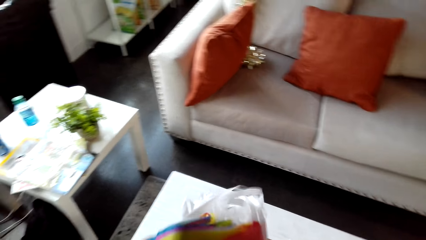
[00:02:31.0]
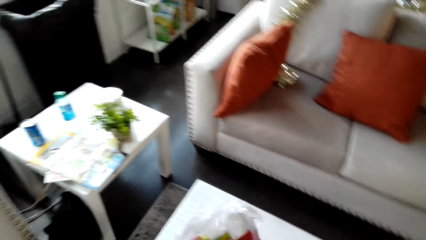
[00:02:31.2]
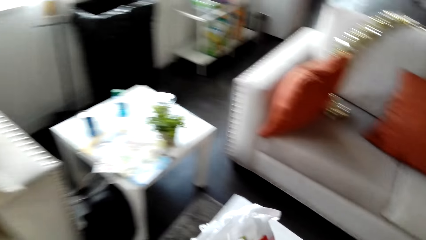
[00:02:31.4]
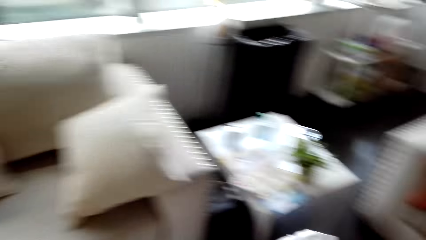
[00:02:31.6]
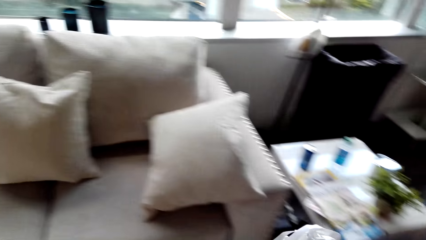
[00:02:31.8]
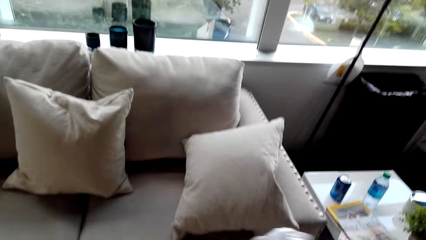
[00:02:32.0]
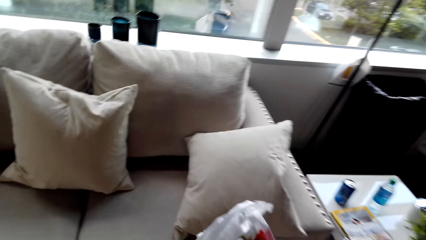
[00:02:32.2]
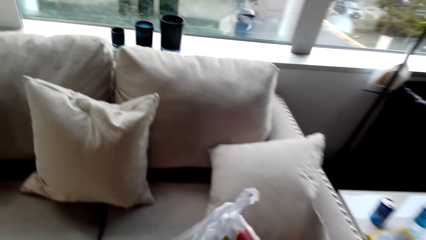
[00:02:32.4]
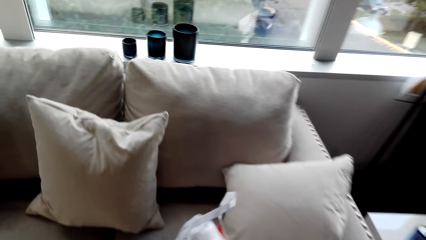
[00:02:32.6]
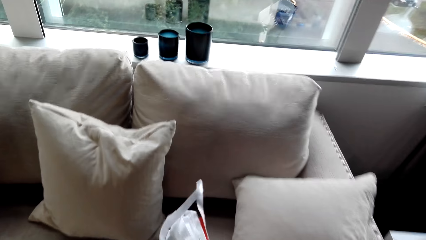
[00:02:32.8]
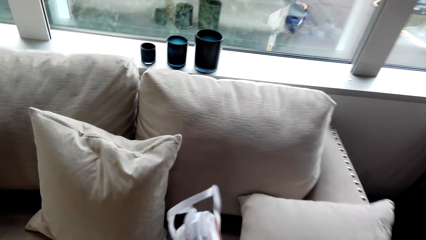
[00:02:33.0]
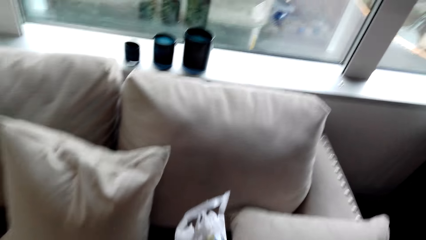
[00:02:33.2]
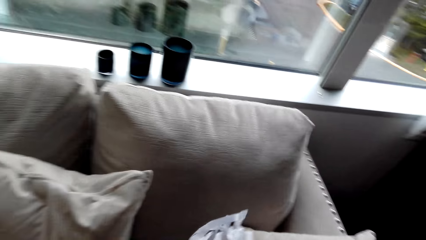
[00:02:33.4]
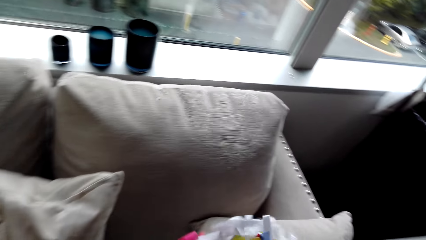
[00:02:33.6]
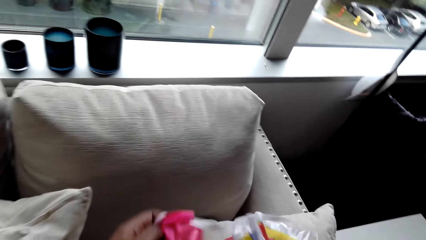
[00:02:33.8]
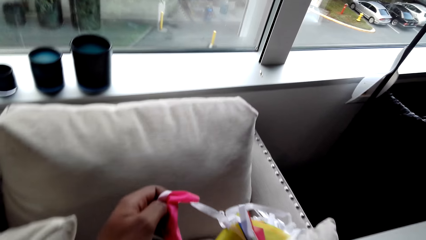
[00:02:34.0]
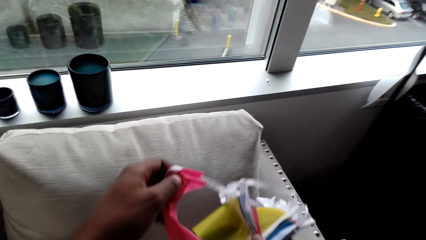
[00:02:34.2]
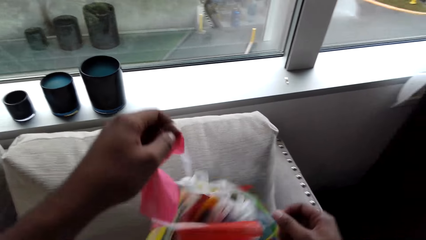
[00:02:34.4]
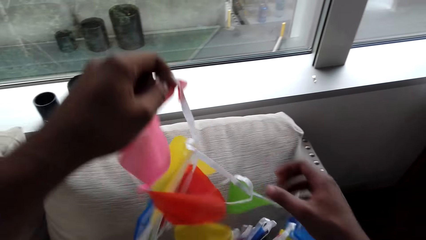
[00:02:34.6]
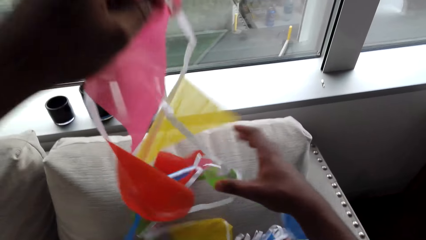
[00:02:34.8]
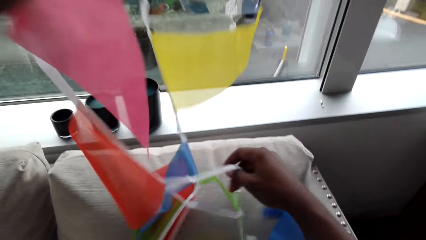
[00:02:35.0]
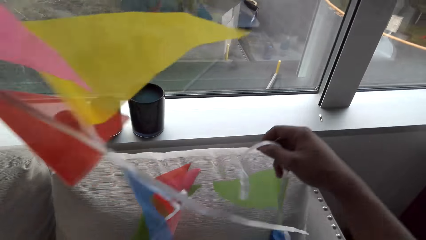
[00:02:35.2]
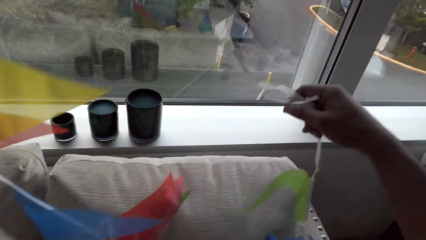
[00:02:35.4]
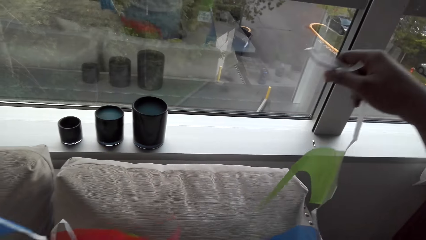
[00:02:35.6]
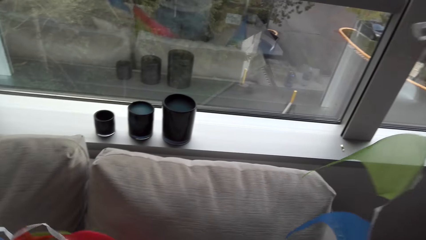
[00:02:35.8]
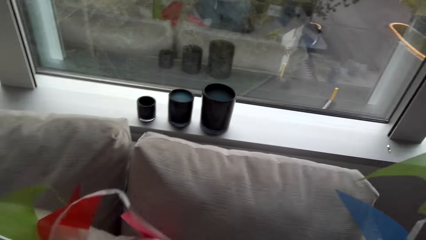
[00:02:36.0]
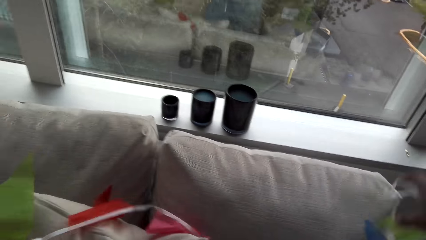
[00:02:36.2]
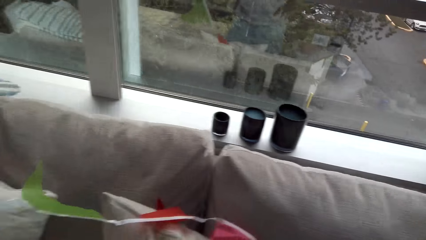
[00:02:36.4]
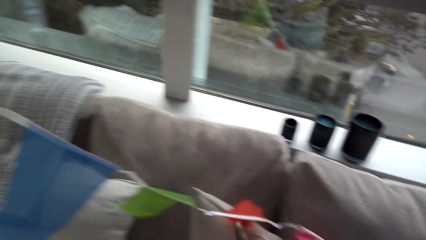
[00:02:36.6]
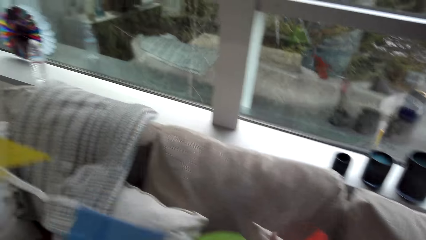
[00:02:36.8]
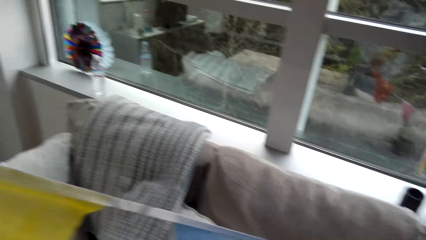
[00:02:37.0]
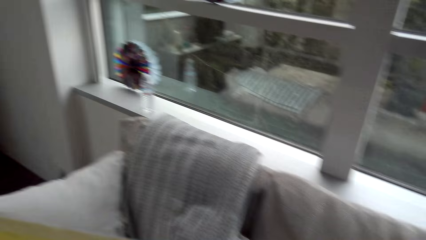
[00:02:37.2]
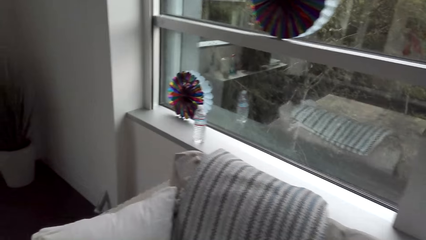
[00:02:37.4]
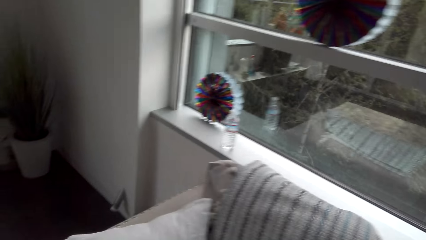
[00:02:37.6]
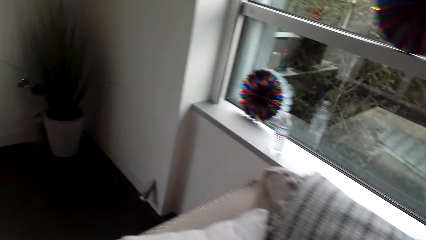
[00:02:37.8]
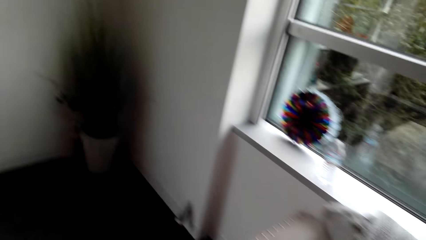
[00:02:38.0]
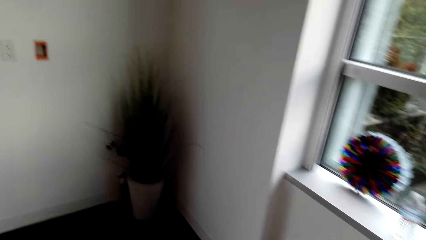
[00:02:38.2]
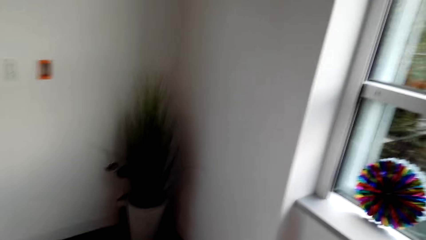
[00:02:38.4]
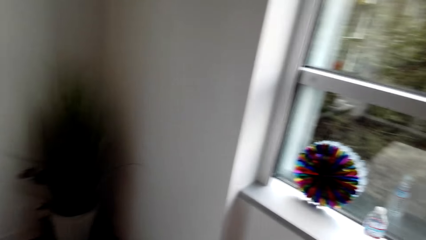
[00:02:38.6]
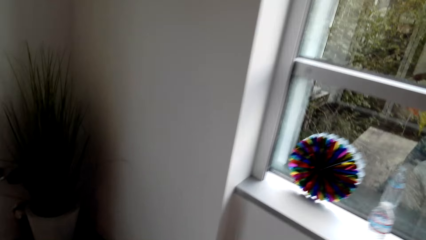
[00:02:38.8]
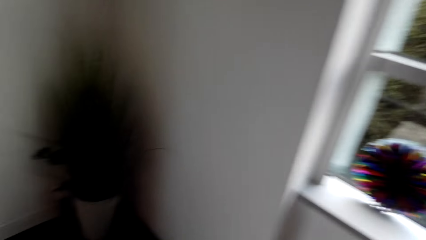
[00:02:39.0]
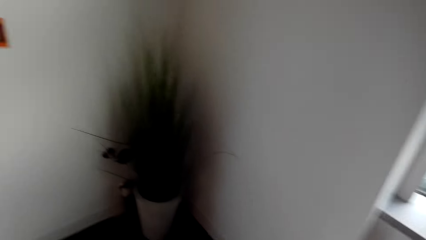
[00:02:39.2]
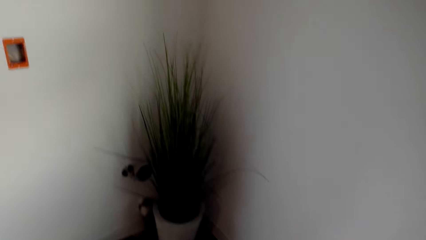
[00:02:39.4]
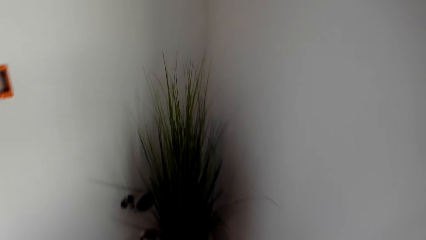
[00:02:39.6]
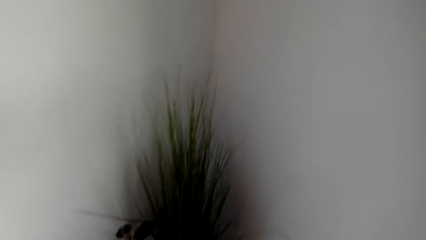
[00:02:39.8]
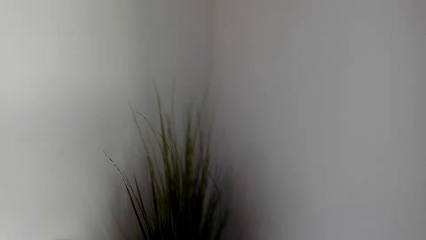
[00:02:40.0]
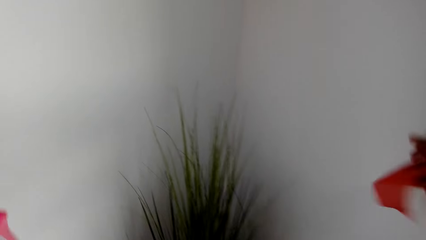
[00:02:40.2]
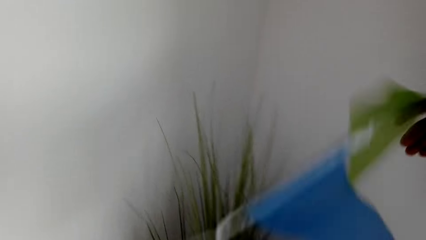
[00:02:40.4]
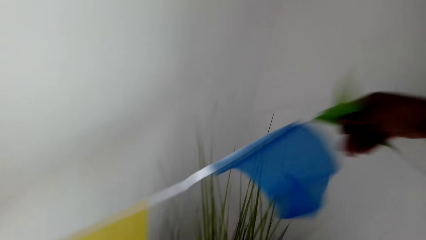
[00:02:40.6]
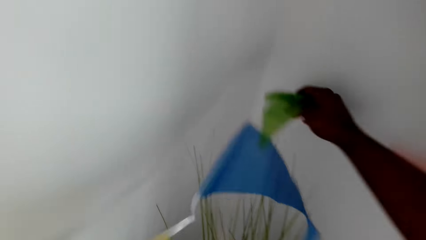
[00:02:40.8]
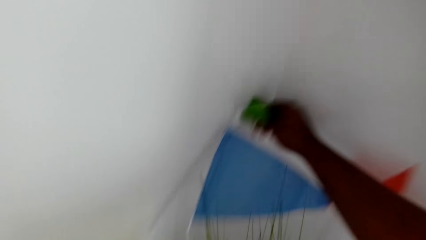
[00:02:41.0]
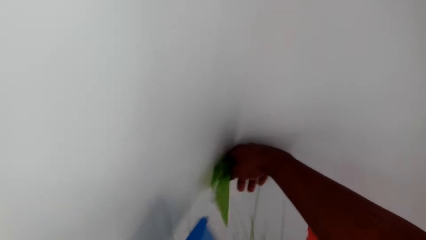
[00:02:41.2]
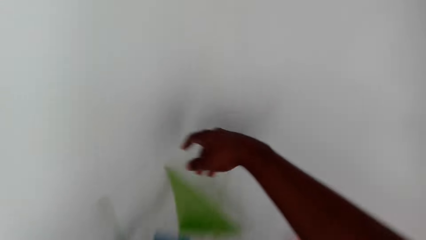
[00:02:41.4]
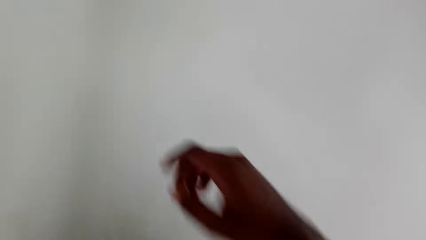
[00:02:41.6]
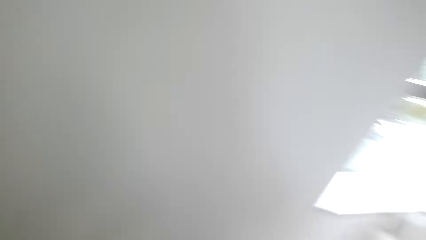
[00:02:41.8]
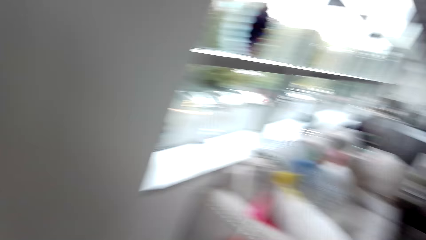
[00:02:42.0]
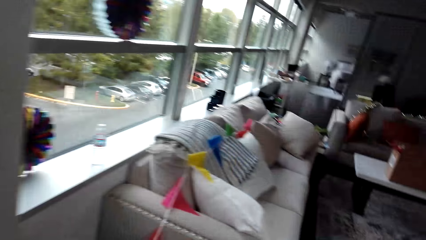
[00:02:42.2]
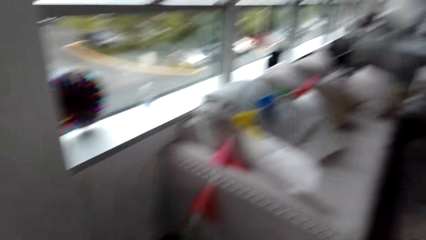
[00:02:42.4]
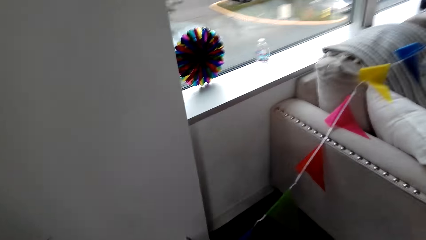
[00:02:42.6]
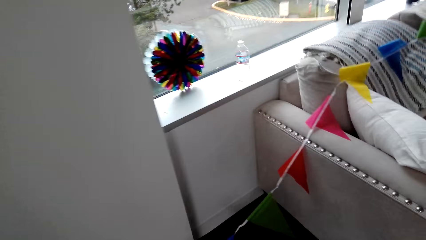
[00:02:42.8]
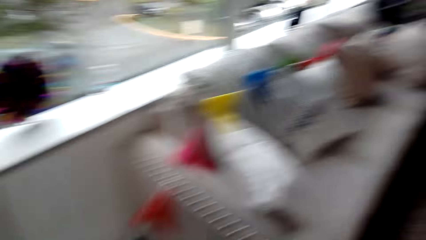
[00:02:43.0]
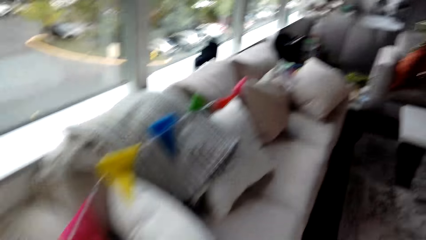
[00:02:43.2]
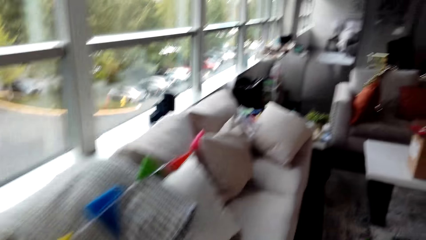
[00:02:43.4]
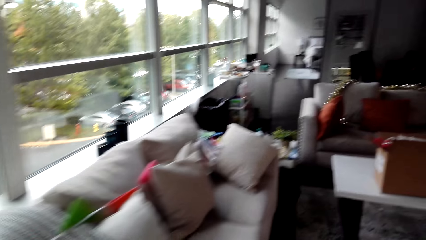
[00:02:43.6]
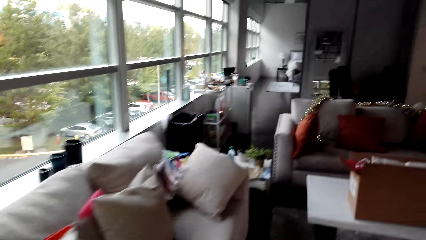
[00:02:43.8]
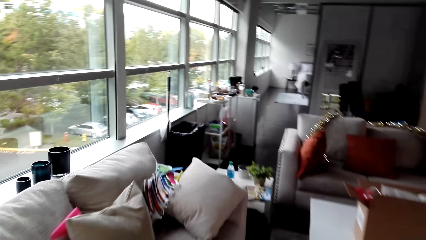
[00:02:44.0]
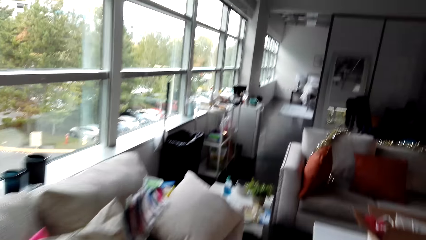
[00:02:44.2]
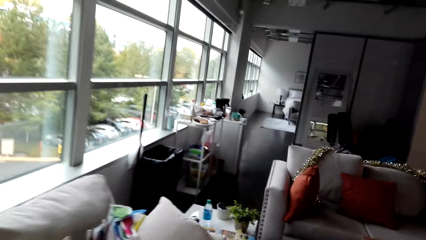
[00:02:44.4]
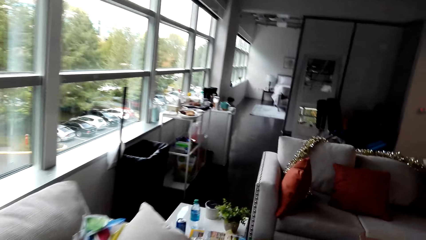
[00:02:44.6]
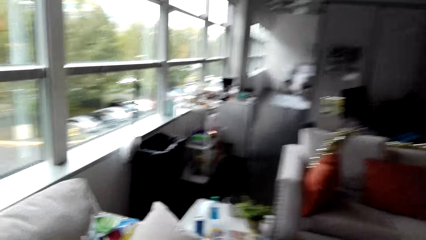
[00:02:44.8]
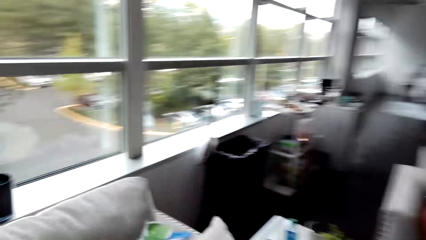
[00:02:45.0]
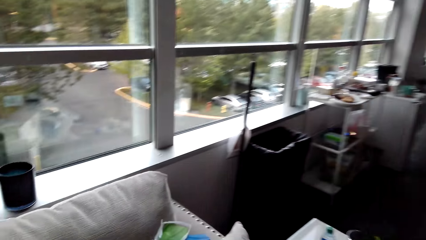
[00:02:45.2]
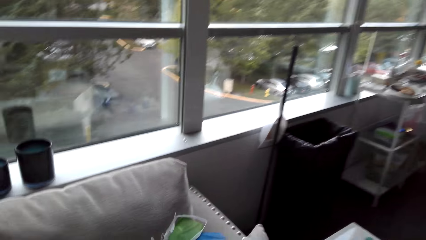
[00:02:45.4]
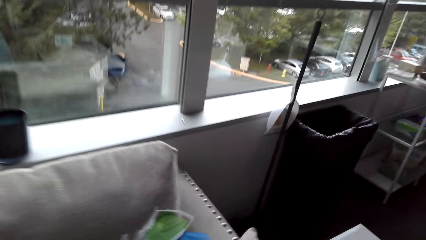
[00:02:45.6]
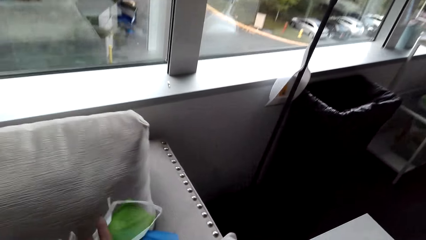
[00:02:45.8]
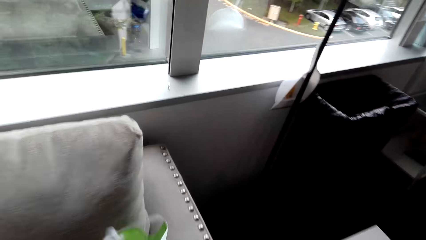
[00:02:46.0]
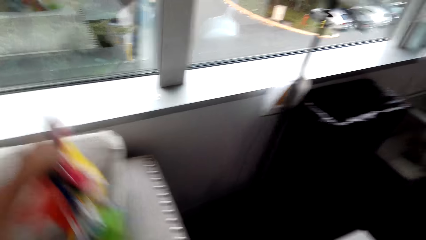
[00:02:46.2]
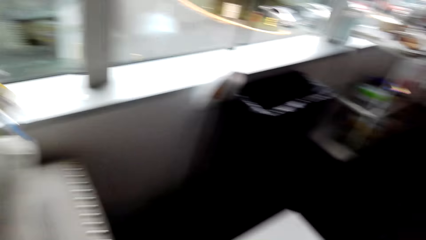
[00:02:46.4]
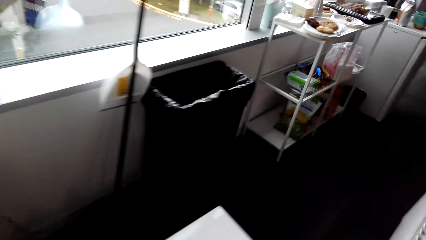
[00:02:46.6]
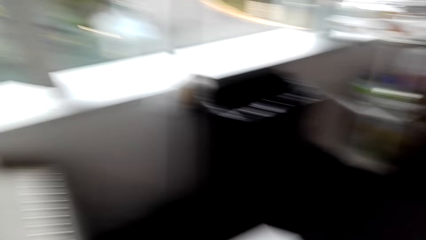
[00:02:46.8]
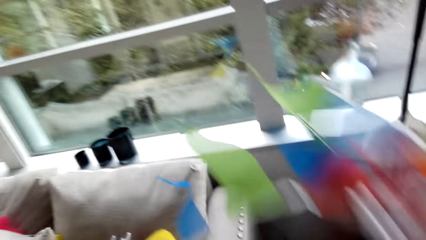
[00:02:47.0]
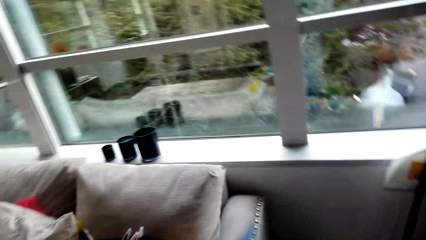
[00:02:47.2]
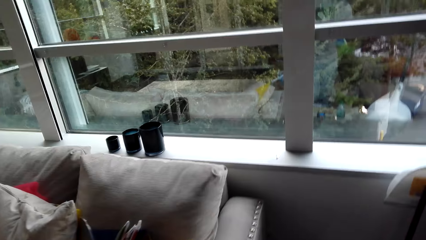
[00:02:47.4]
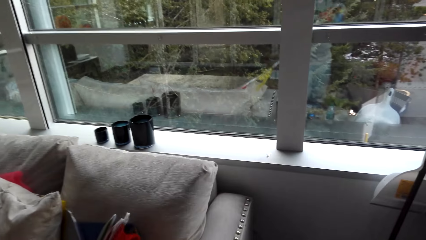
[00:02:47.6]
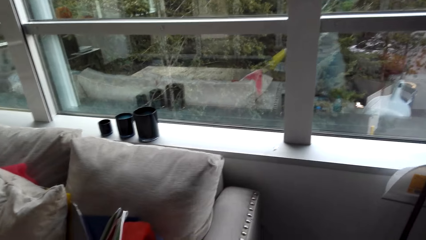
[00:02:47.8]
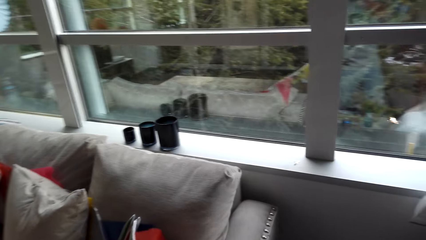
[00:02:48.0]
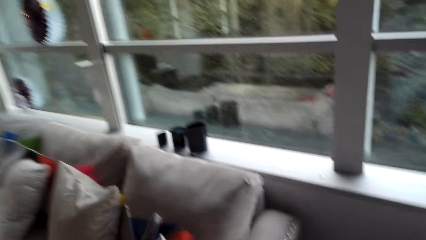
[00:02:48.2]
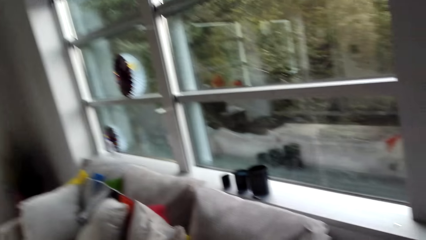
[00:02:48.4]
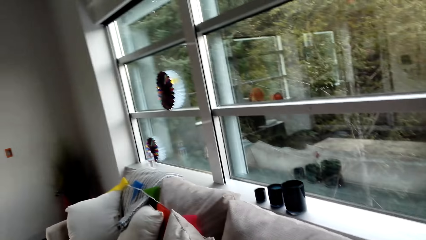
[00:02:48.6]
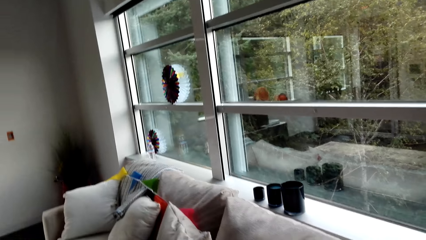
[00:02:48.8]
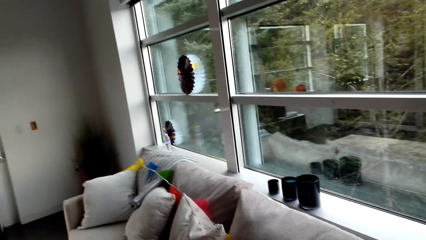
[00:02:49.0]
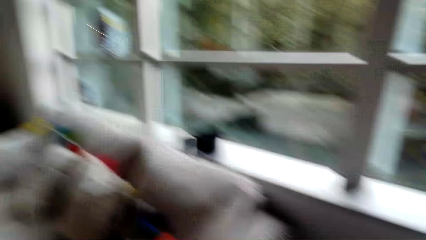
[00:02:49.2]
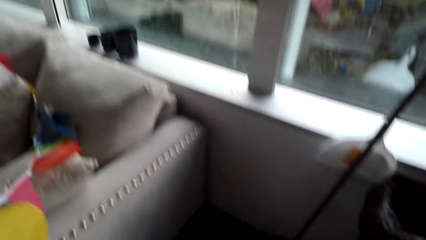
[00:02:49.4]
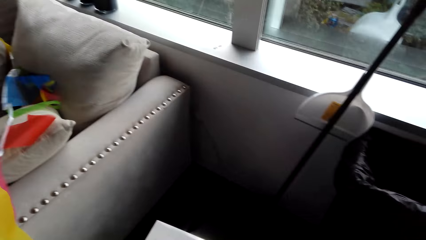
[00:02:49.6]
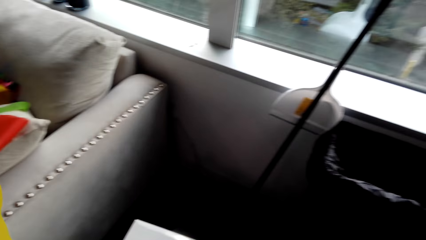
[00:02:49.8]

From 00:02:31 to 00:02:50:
The camera wearer spreads the bunting banners around the room.
